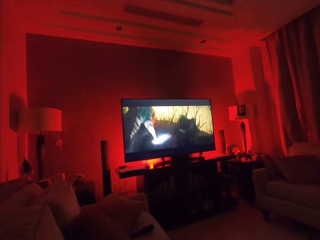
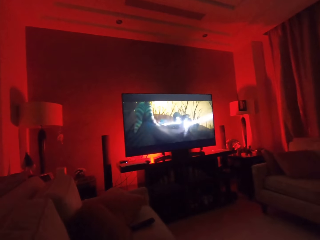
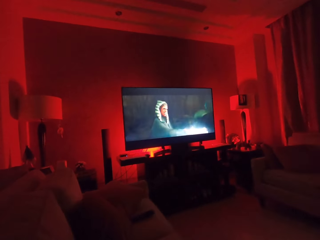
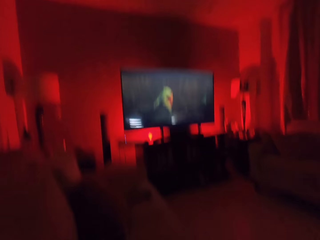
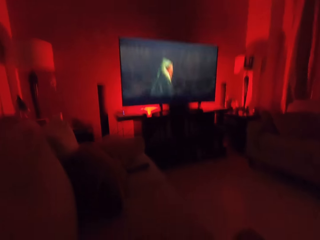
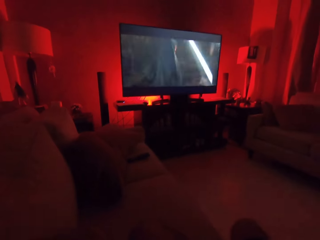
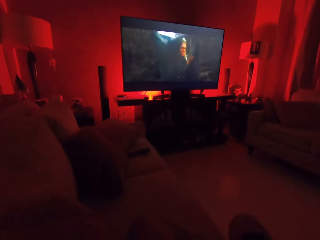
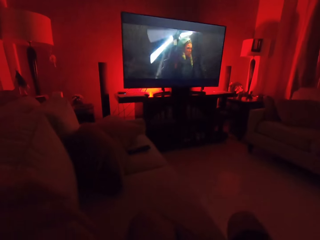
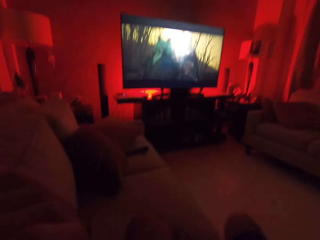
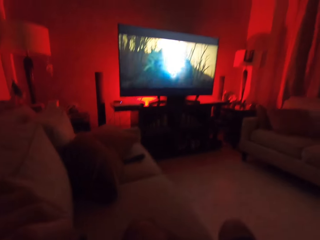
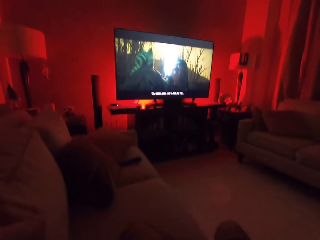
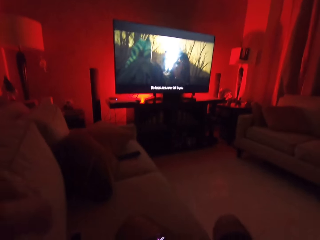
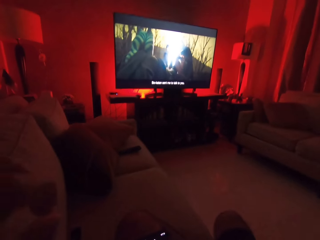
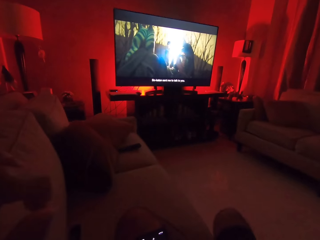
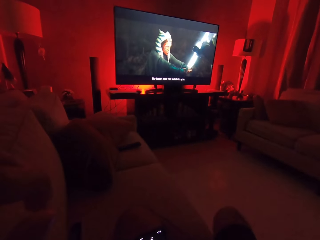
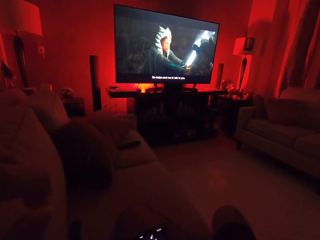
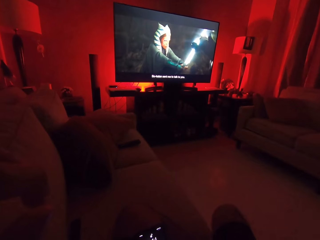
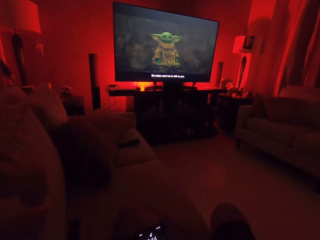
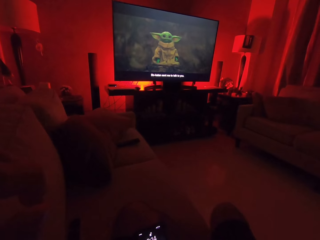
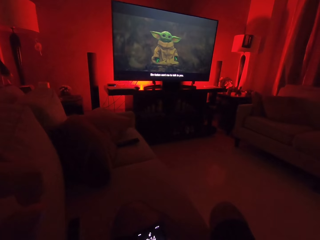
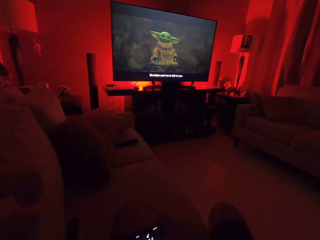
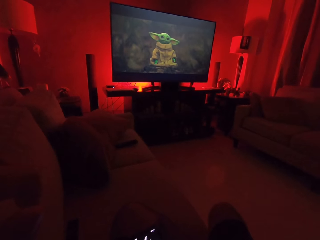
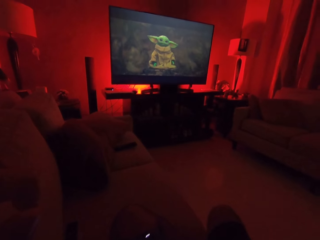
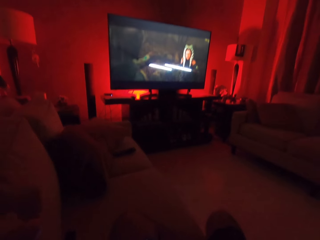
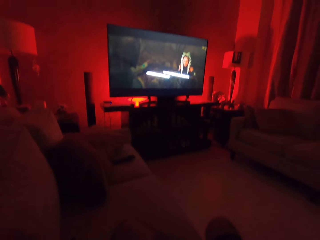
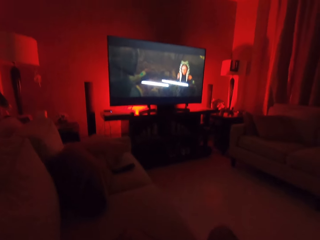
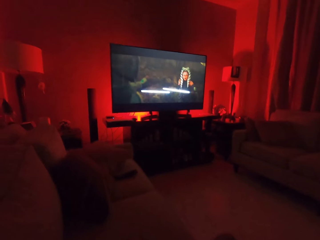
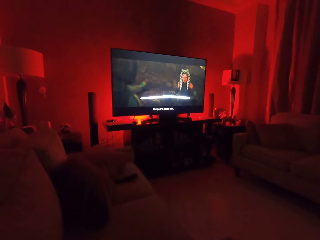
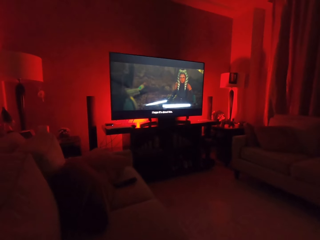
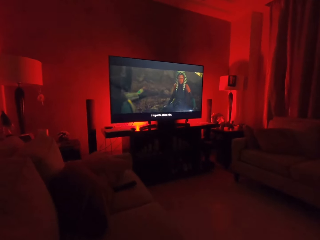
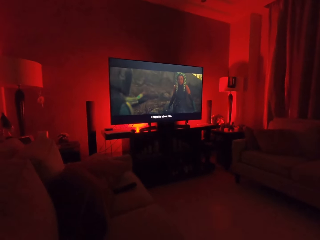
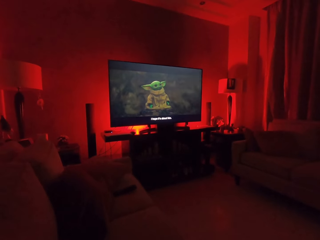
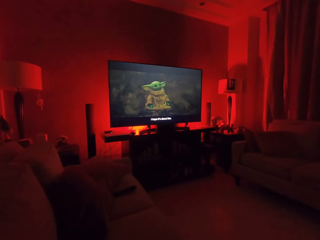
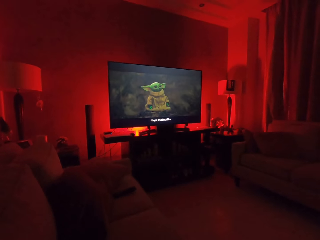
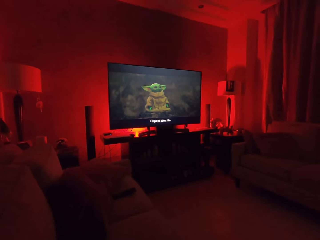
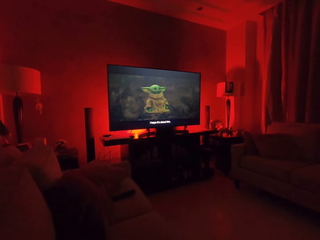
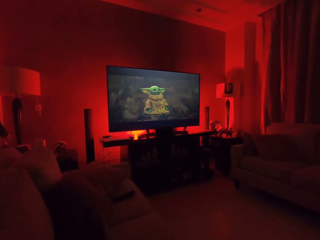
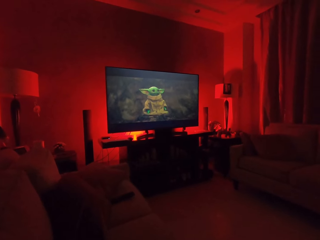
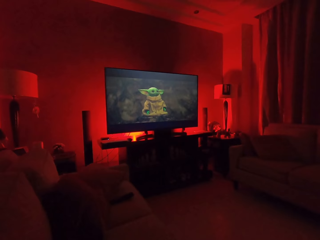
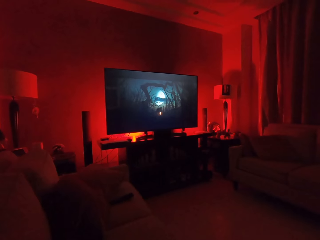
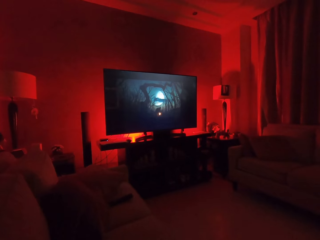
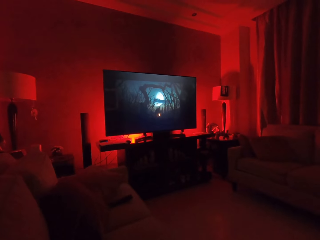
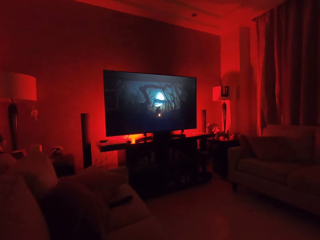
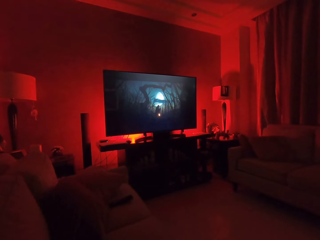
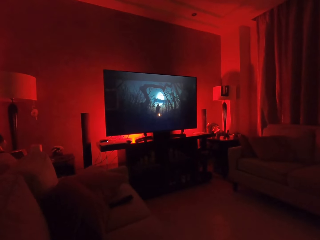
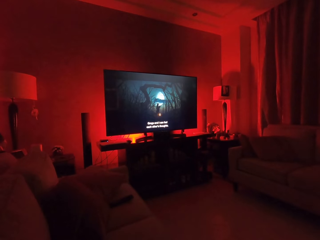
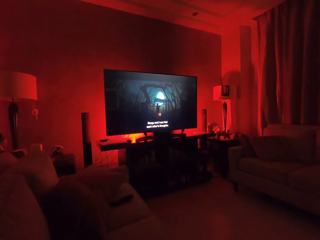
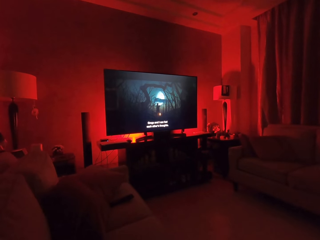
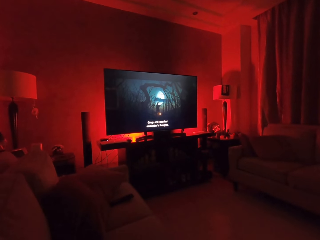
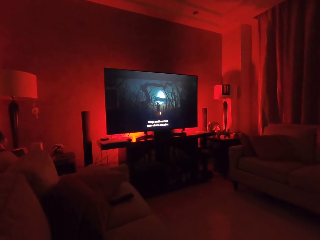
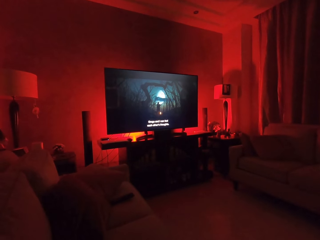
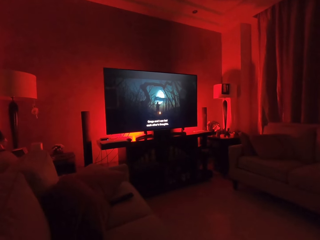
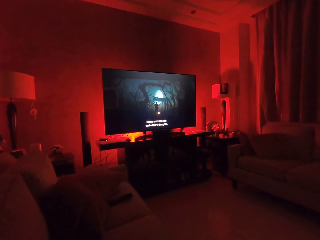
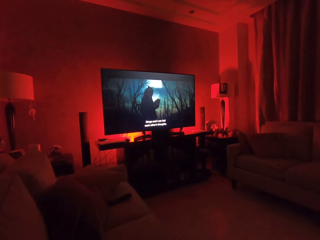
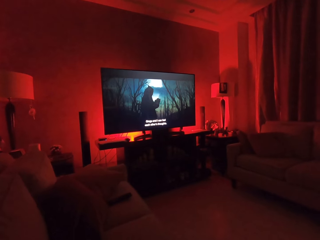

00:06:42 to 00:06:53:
The camera wearer moves up his hand. He looks at the movie on the screen.

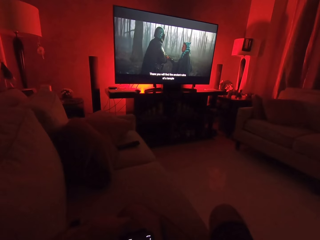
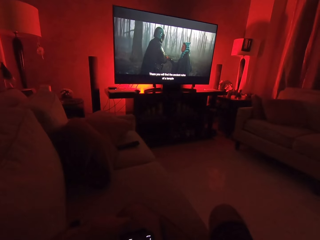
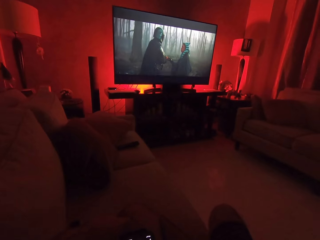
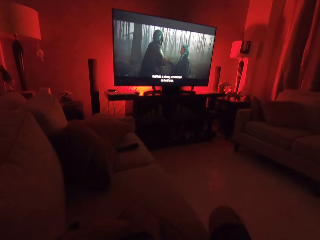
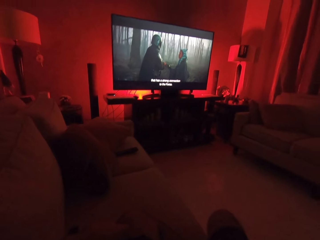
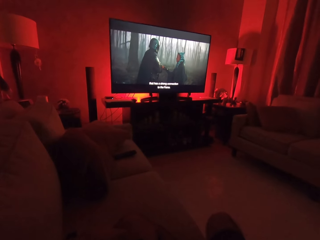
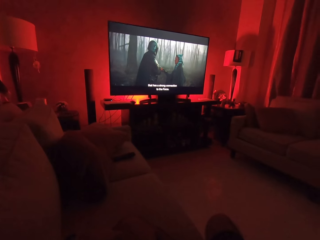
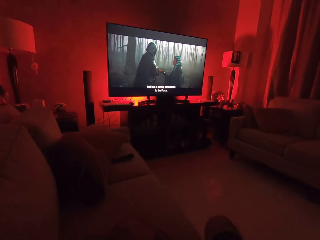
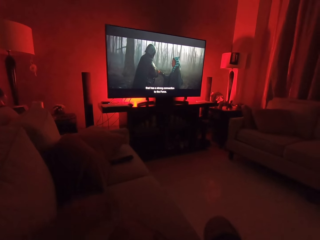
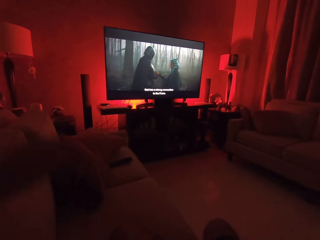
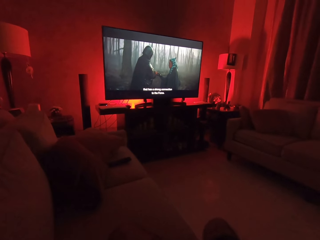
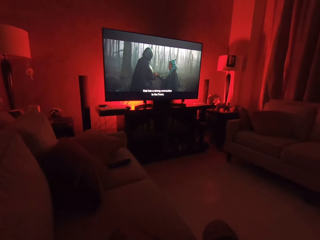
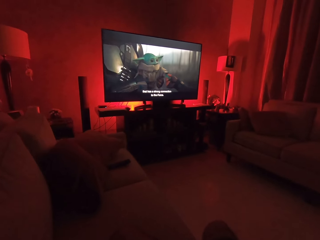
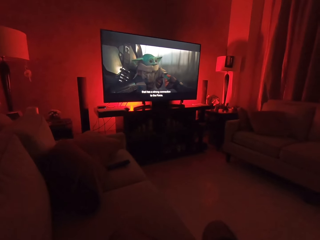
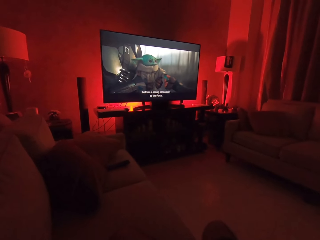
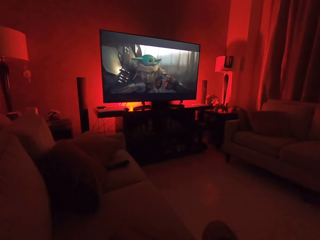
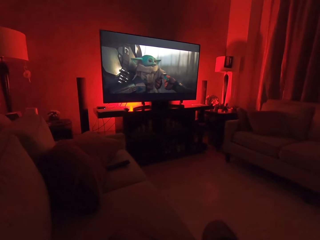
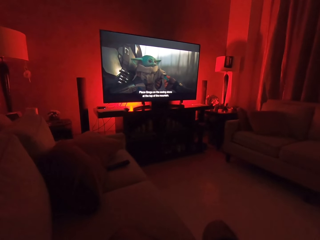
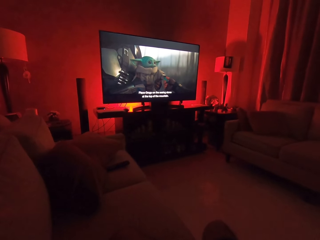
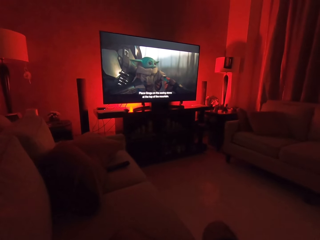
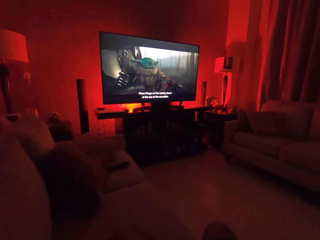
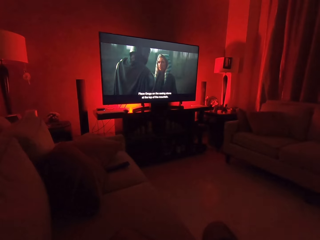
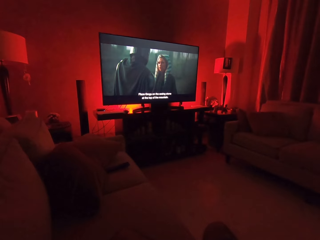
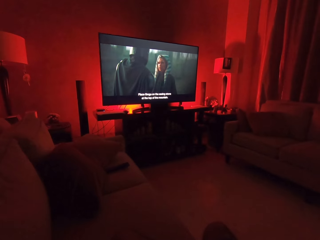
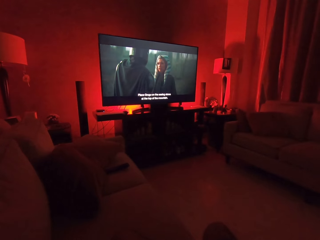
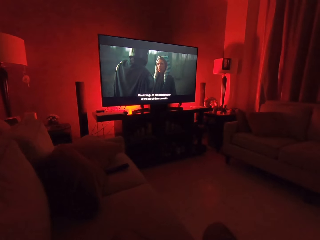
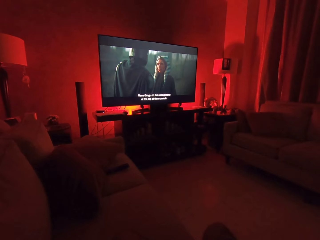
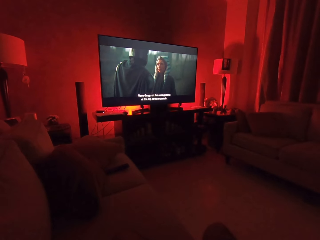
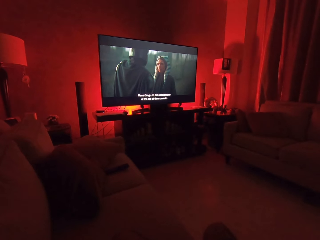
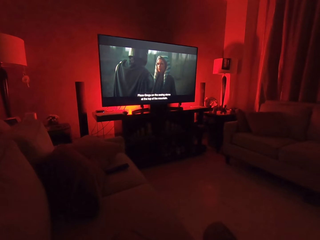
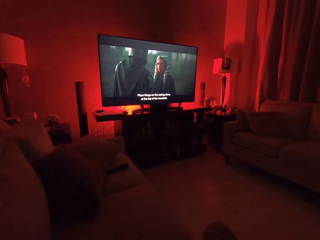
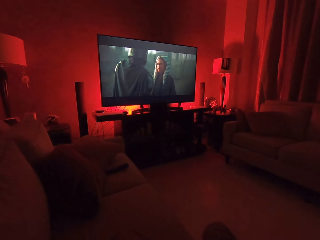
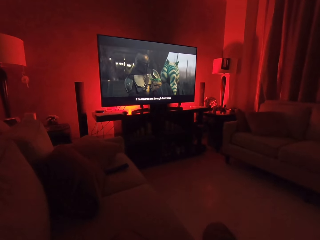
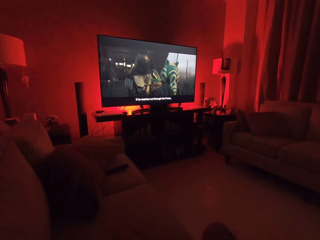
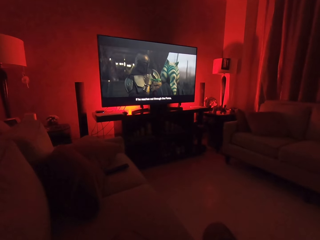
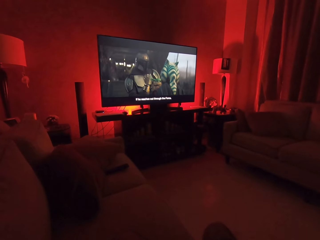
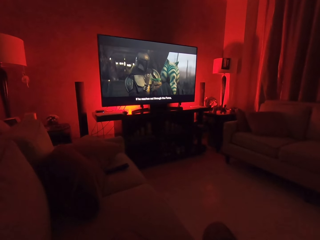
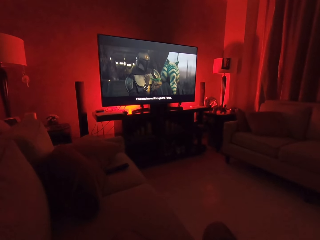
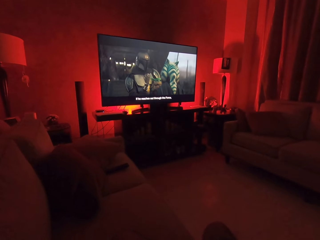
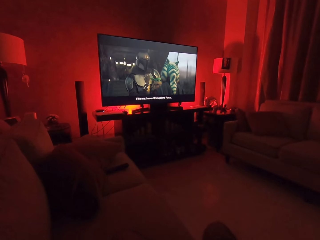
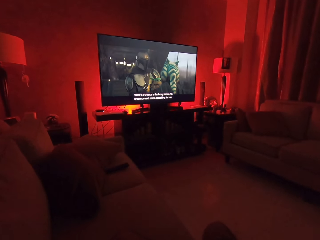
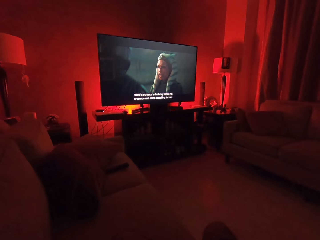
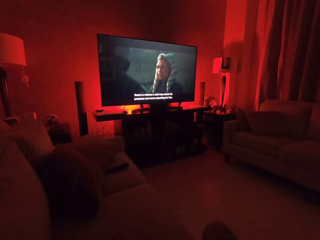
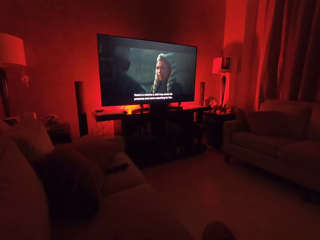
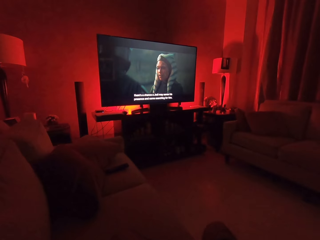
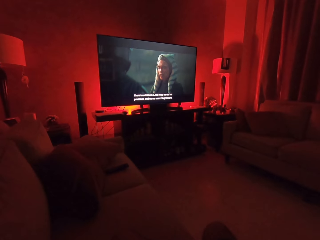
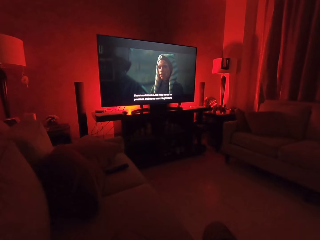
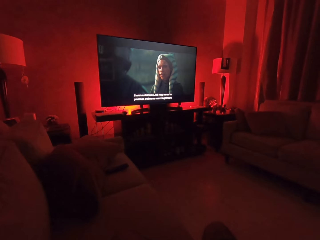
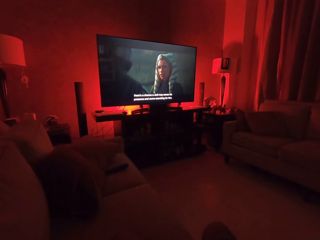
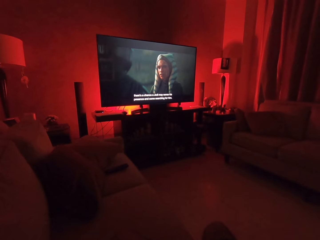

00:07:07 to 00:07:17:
The camera wearer moves his hand. He looks at the movie on the screen.
